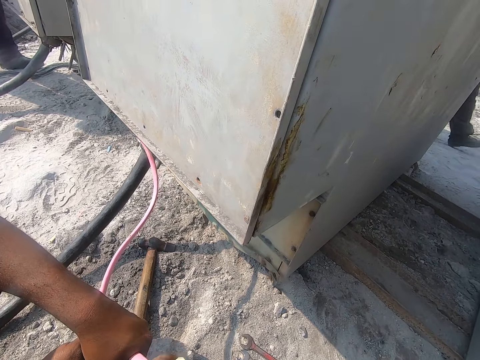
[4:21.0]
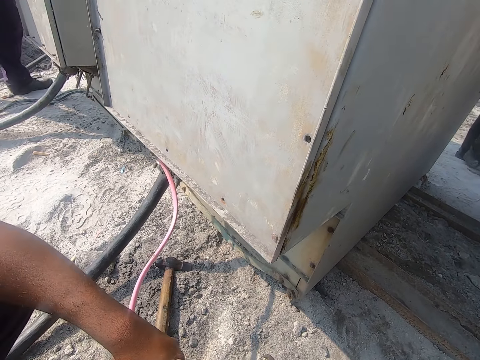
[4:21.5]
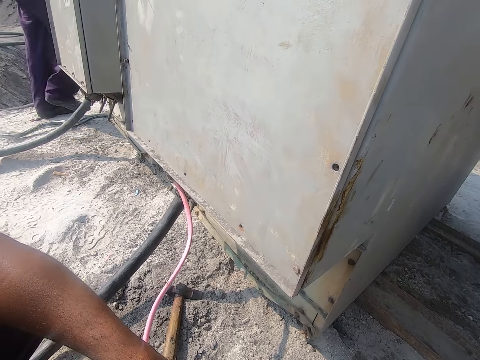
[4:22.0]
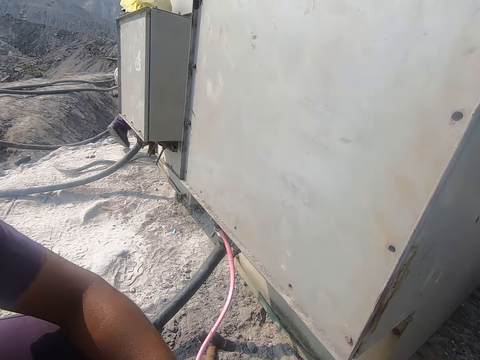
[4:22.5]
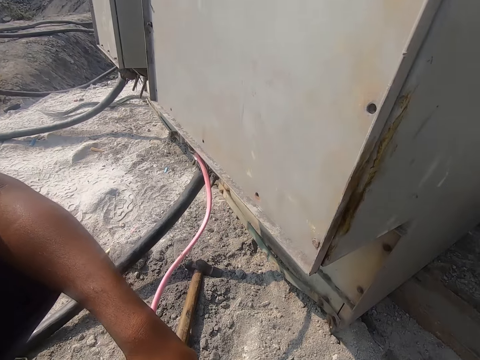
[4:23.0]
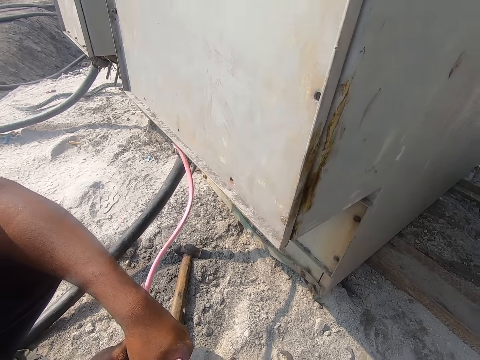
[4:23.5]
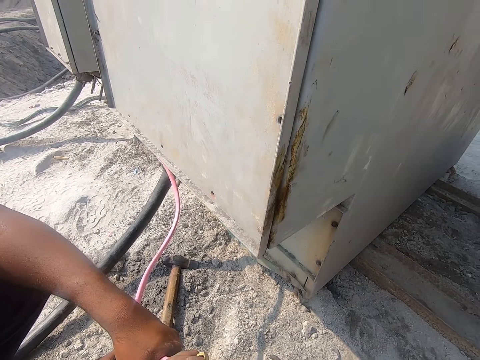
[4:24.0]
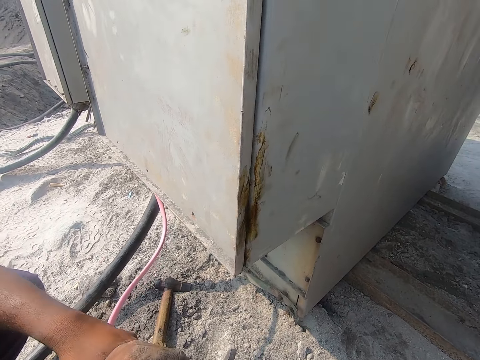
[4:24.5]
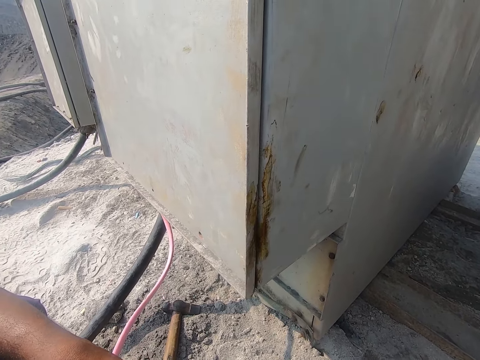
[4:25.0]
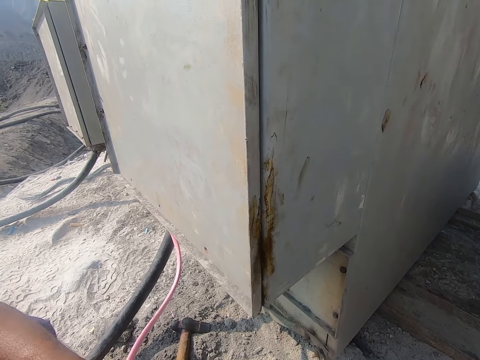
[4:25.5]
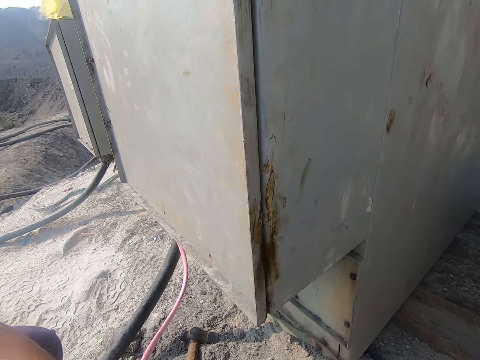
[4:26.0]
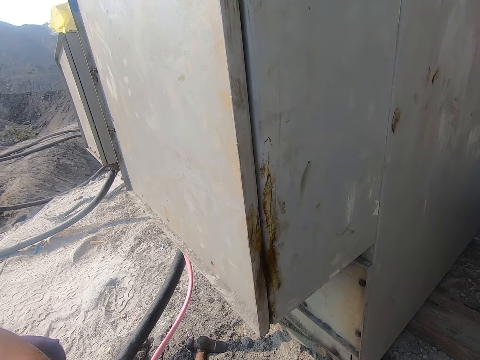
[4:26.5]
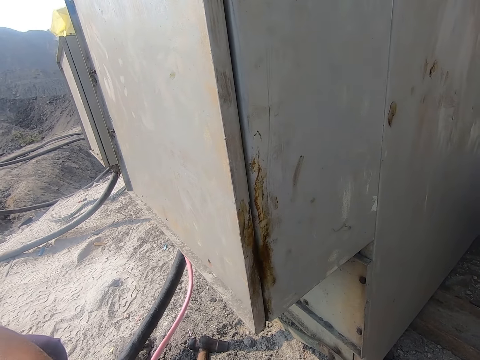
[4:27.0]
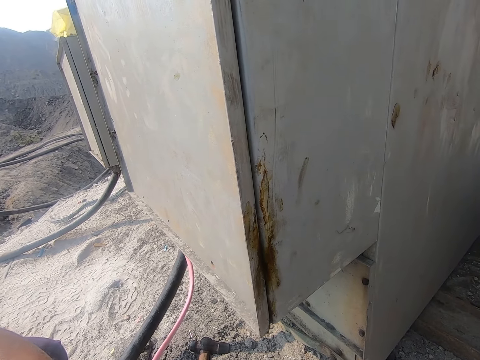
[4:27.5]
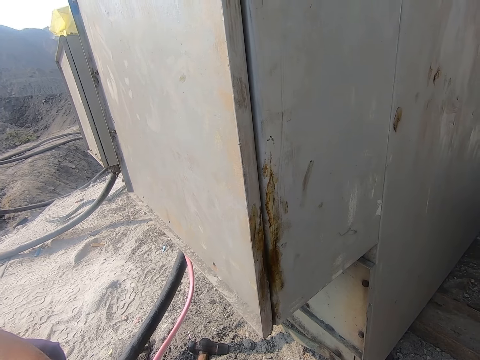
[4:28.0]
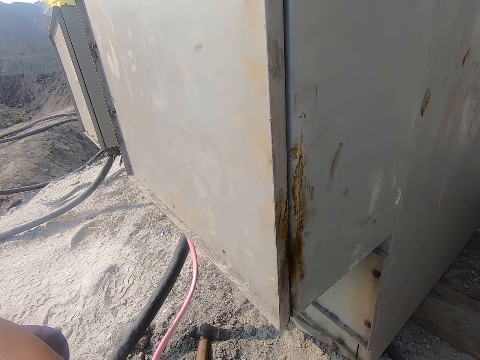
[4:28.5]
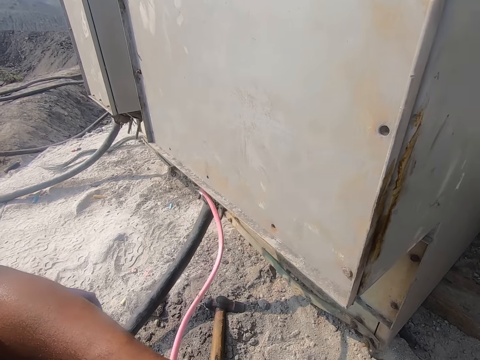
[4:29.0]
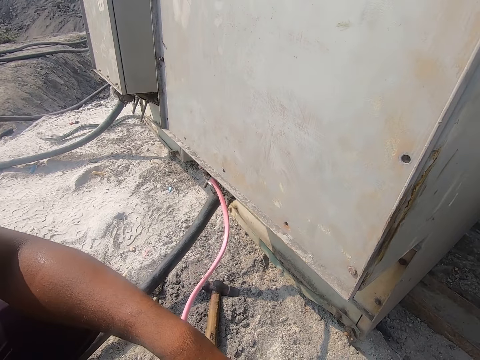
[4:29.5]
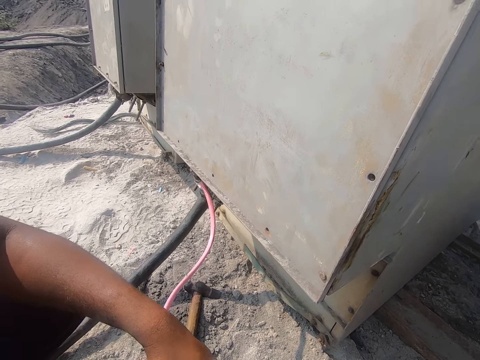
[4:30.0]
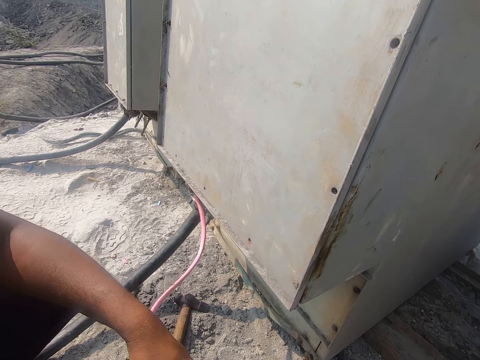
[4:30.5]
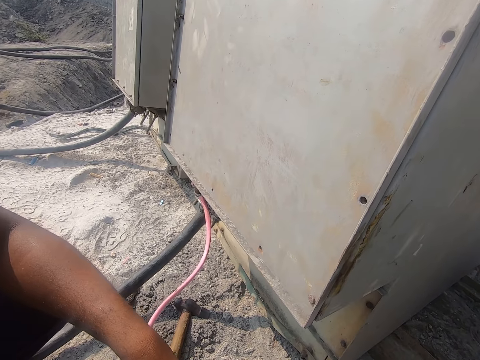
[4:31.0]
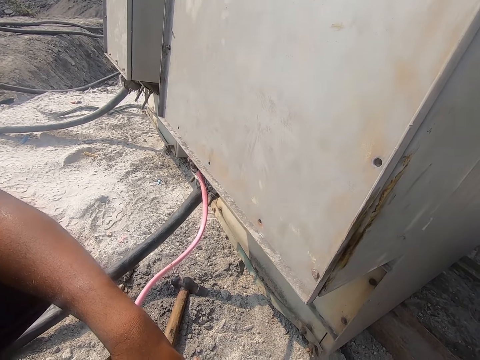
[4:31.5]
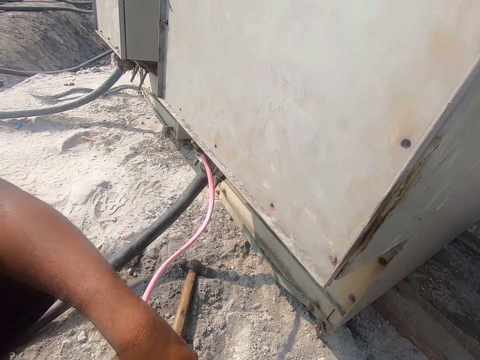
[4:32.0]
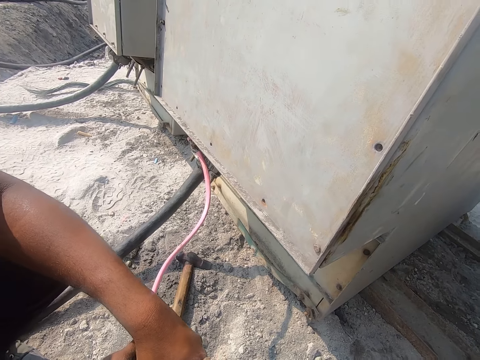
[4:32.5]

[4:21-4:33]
The camera wearer converses with a person.

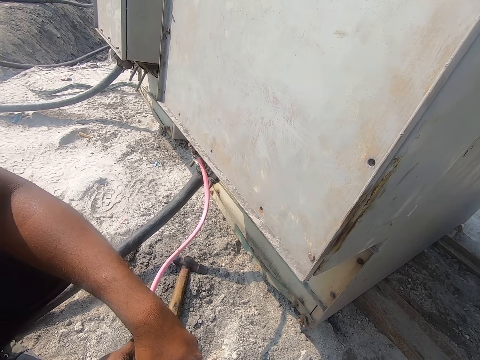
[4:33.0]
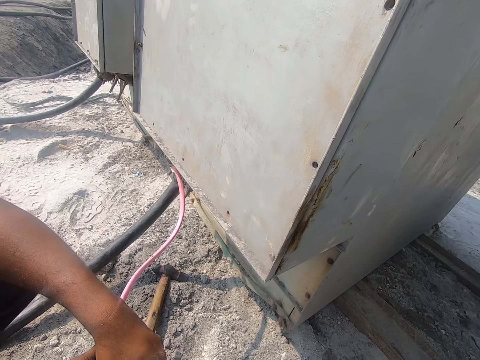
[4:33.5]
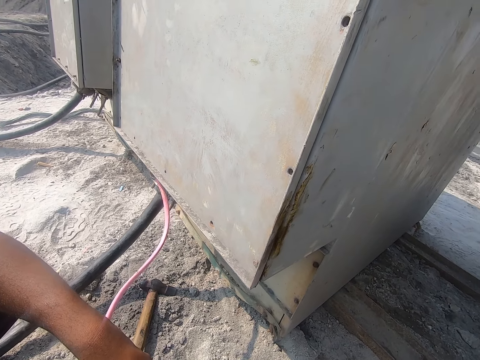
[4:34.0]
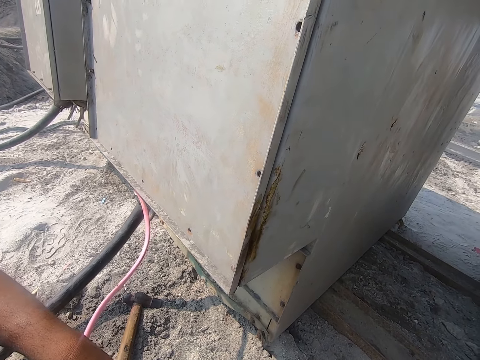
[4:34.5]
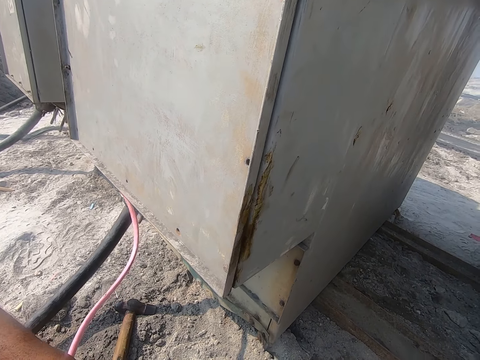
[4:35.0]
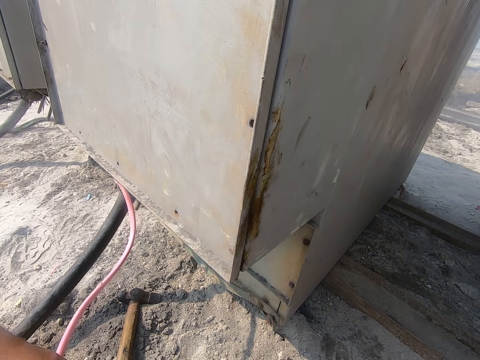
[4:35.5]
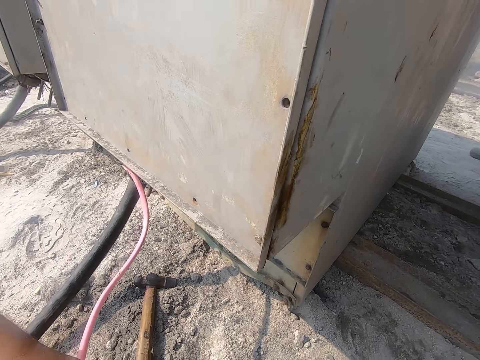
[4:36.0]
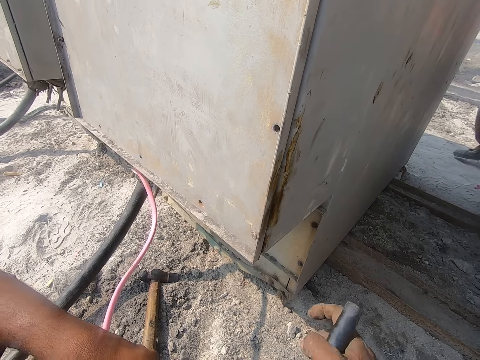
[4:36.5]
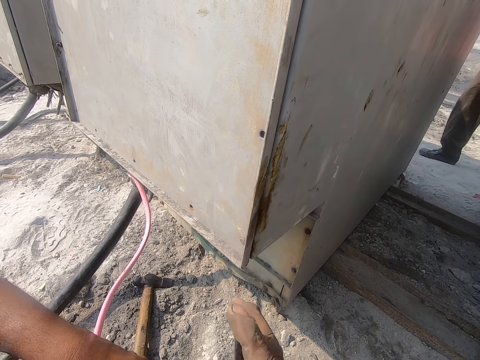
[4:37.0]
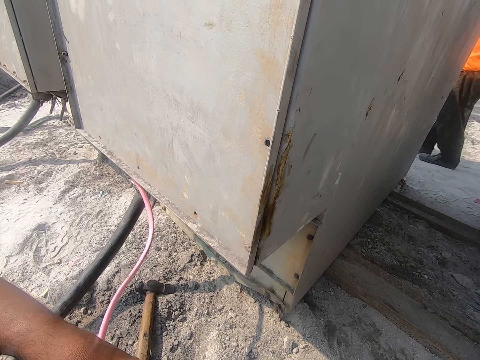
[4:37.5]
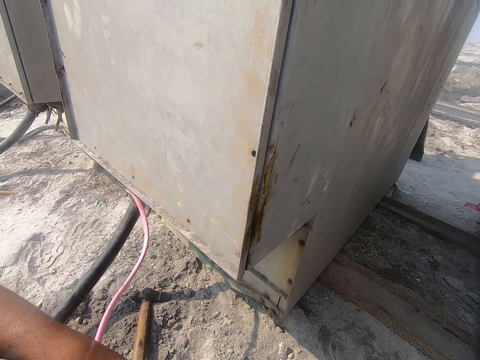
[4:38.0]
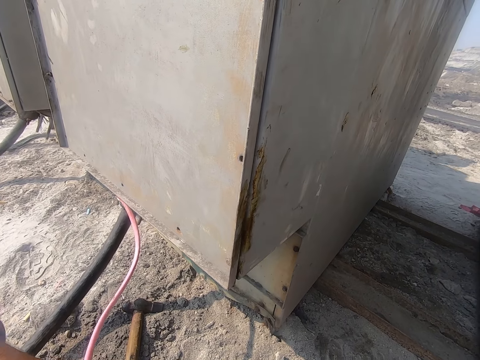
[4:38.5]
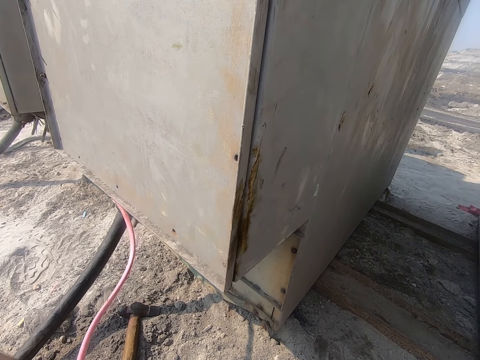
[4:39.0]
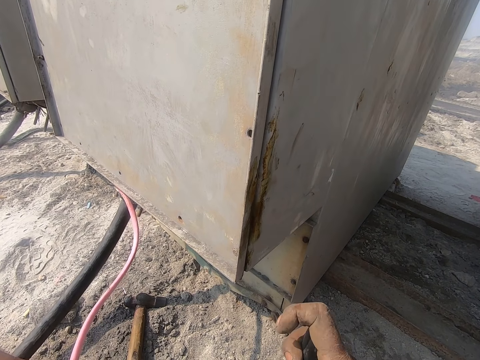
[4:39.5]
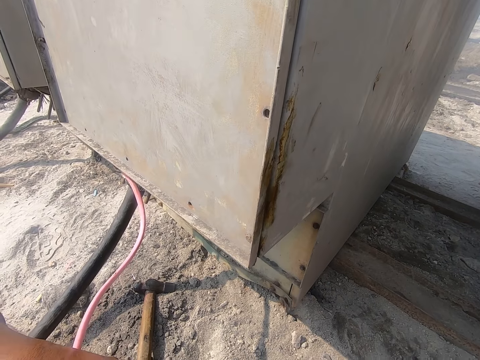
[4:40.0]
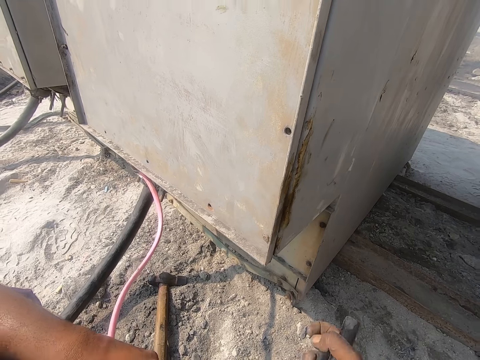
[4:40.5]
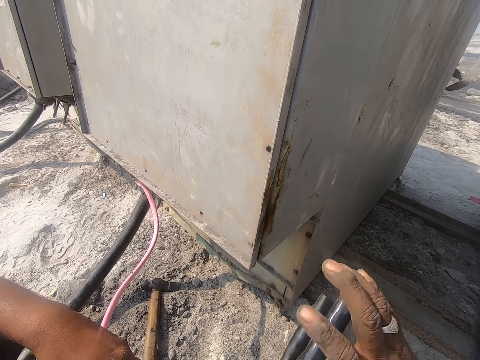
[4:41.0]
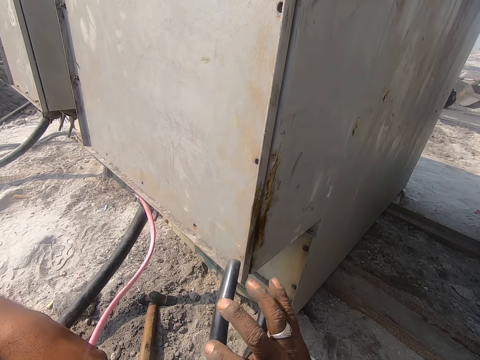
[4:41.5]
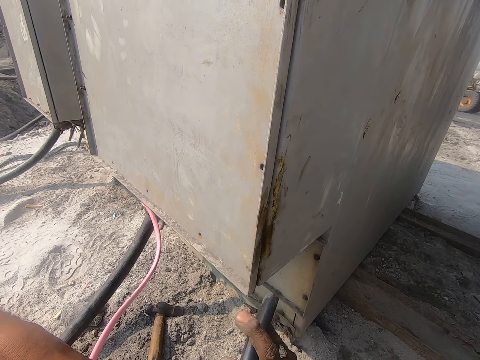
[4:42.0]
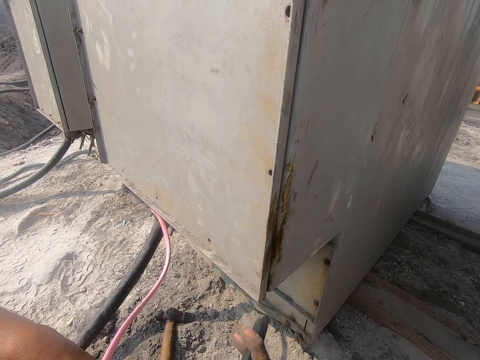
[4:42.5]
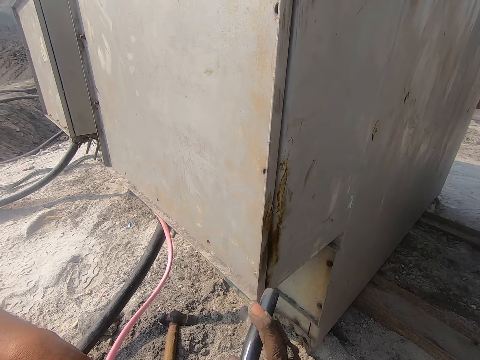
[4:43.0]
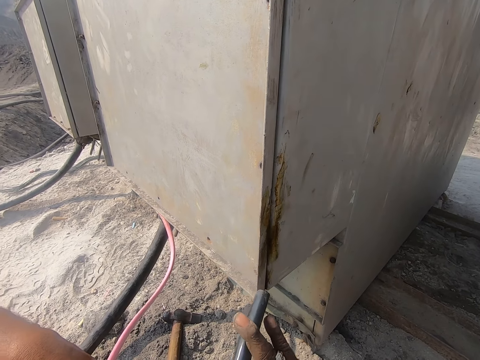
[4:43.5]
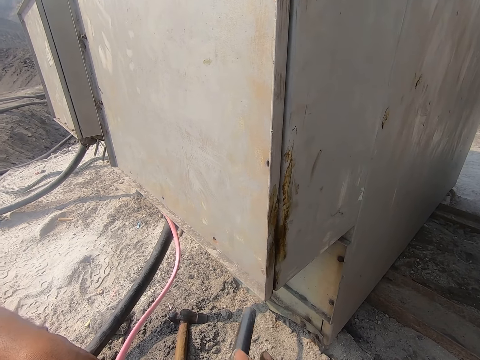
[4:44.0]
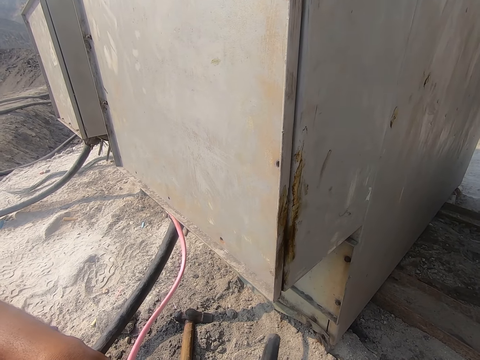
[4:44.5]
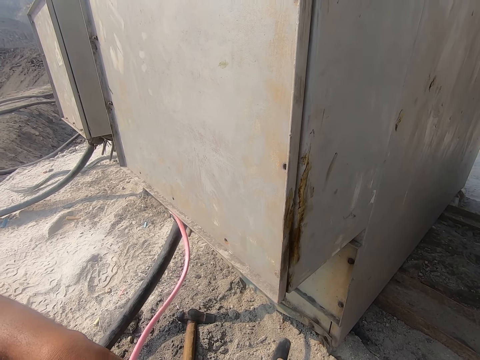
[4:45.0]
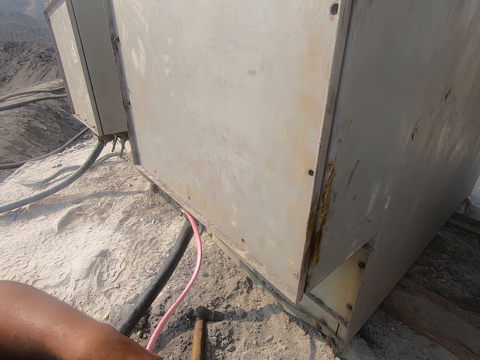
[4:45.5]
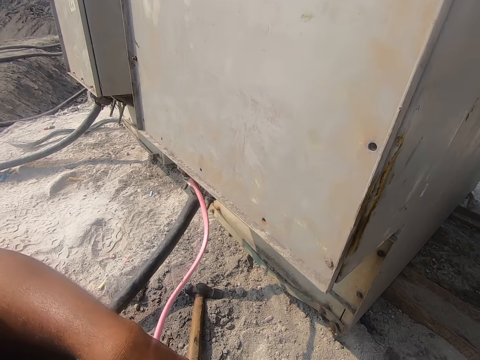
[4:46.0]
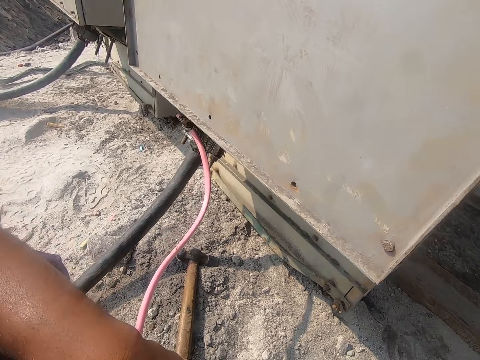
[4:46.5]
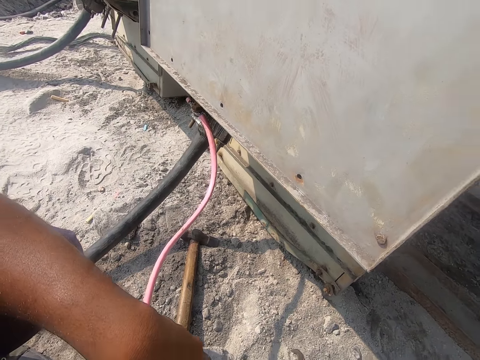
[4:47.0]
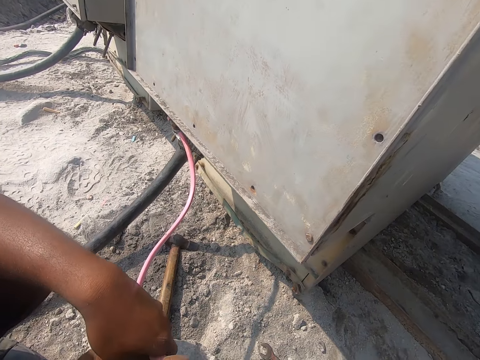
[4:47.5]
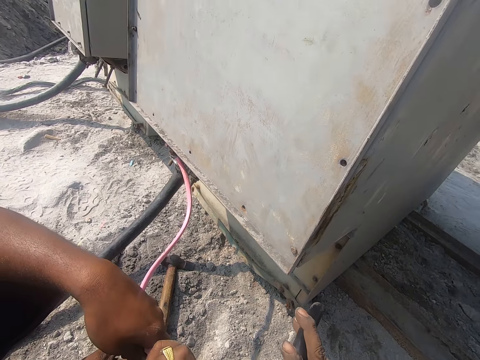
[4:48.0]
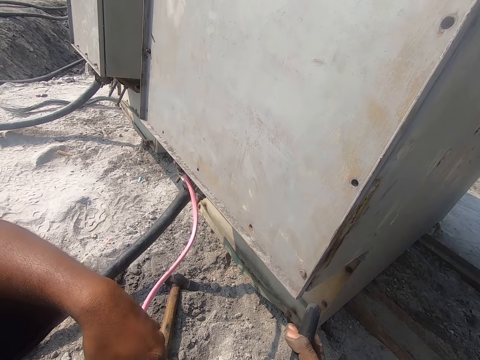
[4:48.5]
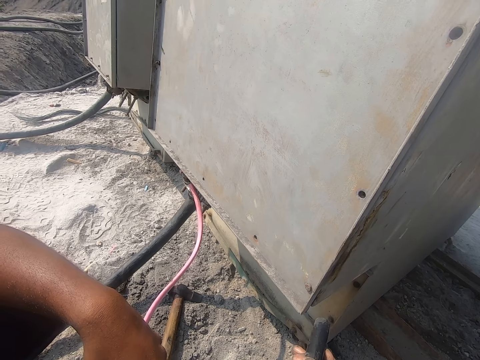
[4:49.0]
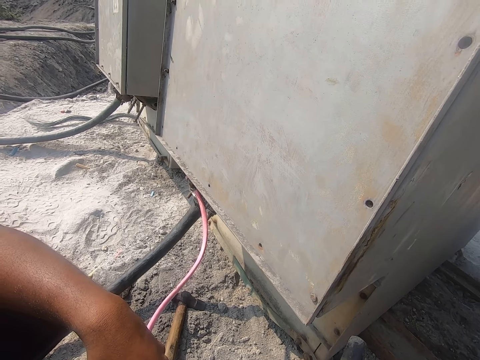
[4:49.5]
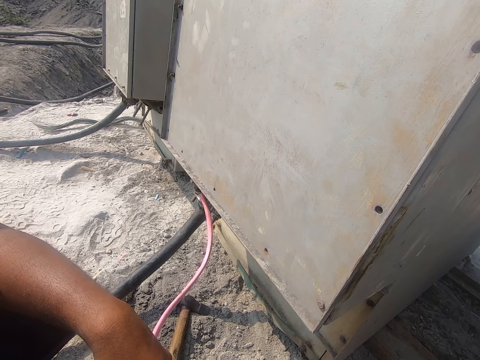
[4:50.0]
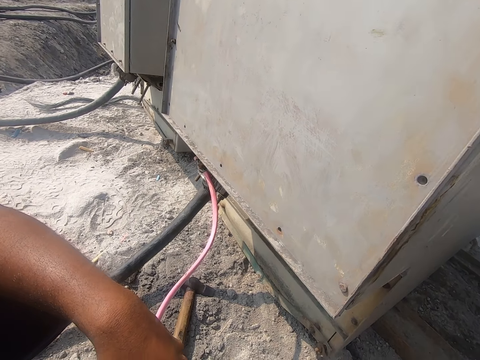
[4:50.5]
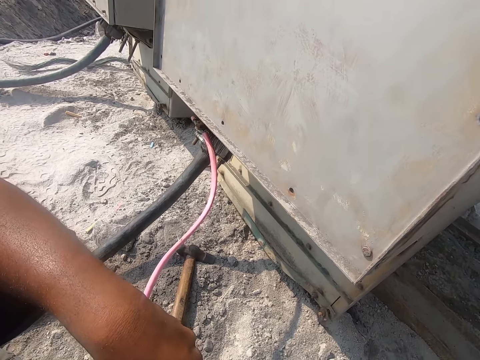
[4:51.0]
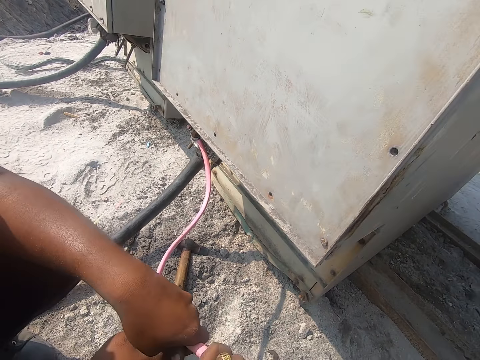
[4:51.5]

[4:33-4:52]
The camera wearer fixes the pipe on the plastic coated wire. They hold something with the right hand. They move the right hand with something. They hold a metal rod.
